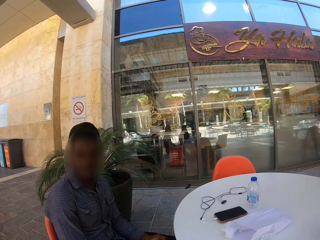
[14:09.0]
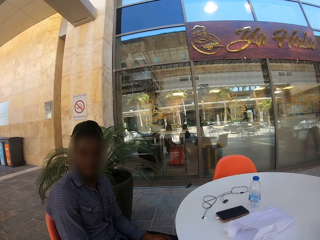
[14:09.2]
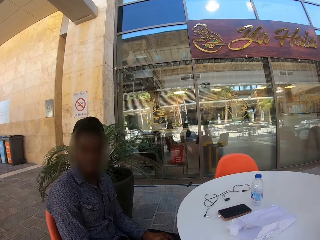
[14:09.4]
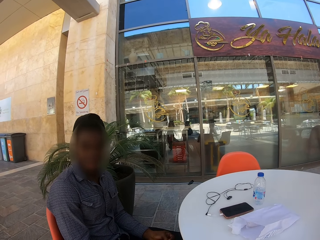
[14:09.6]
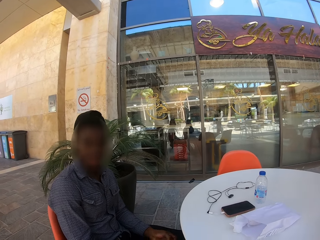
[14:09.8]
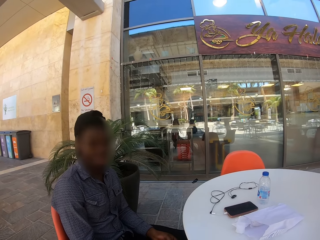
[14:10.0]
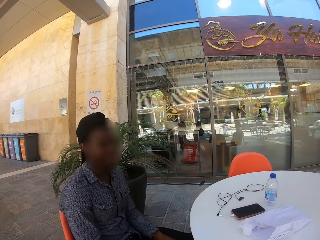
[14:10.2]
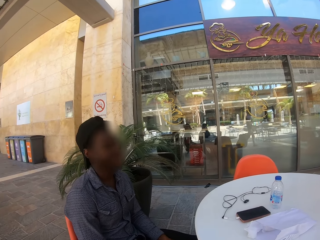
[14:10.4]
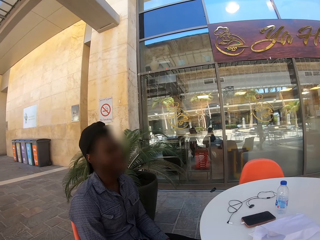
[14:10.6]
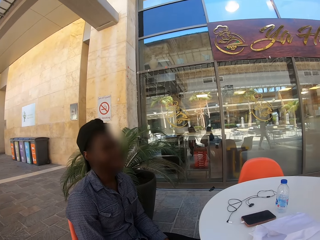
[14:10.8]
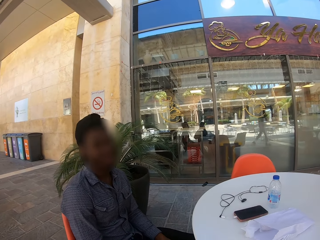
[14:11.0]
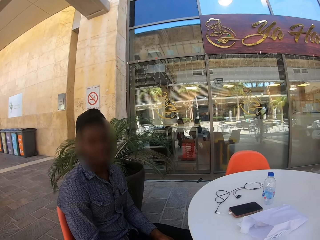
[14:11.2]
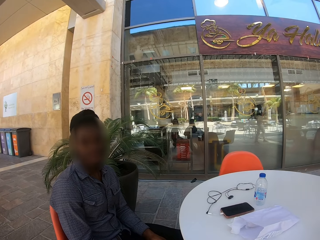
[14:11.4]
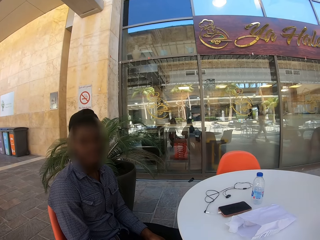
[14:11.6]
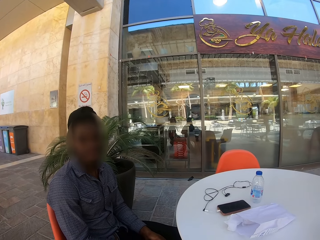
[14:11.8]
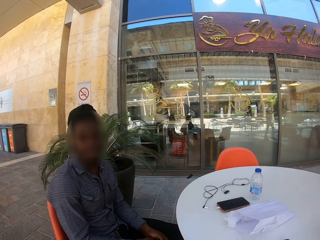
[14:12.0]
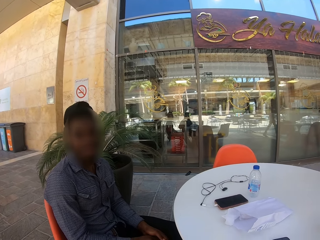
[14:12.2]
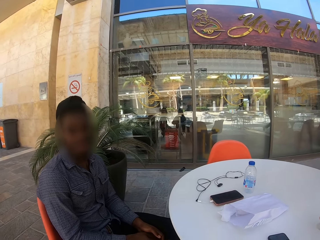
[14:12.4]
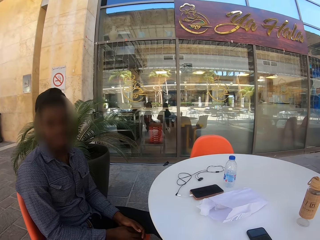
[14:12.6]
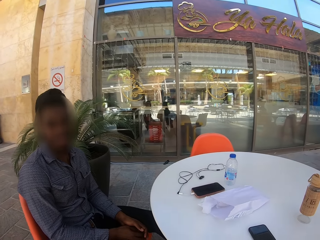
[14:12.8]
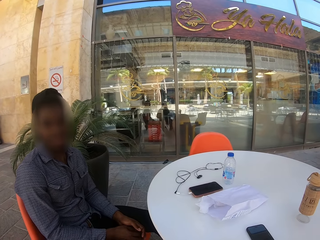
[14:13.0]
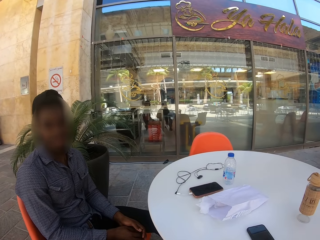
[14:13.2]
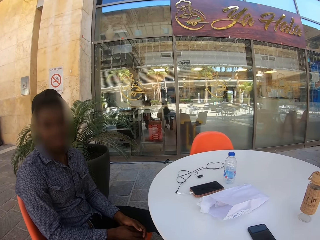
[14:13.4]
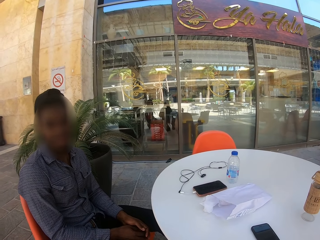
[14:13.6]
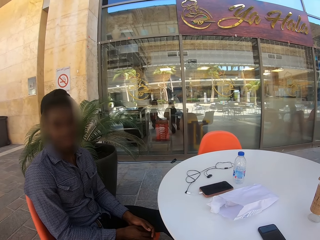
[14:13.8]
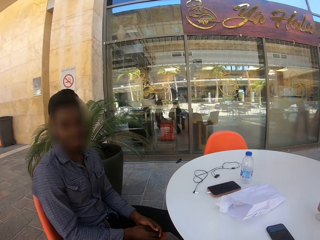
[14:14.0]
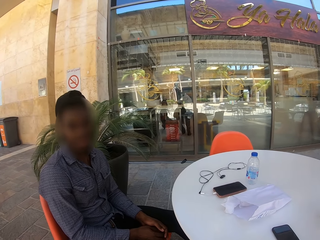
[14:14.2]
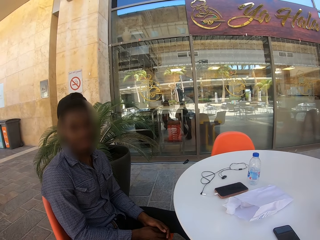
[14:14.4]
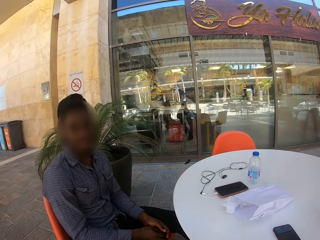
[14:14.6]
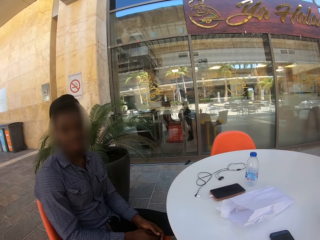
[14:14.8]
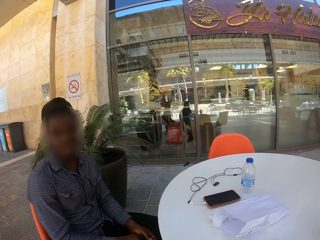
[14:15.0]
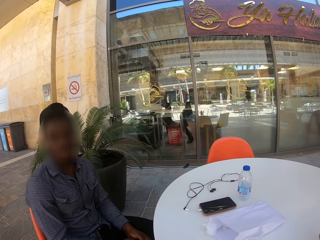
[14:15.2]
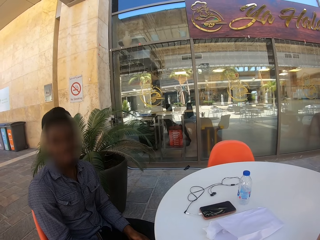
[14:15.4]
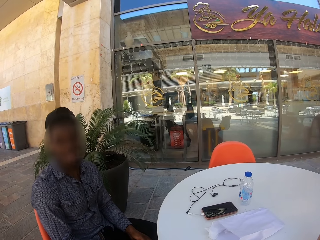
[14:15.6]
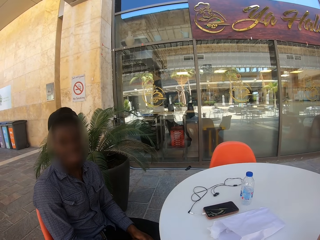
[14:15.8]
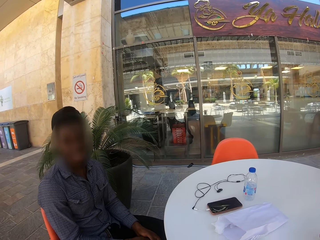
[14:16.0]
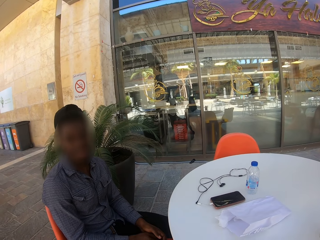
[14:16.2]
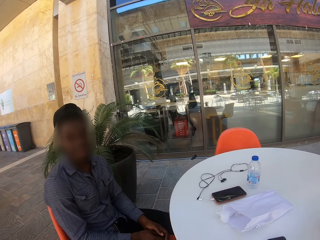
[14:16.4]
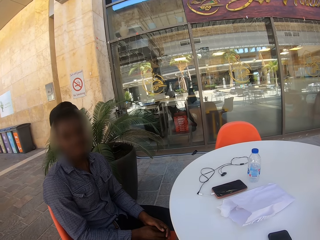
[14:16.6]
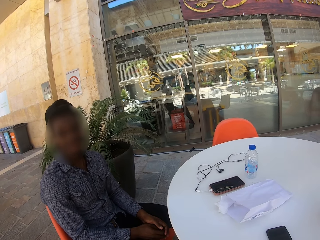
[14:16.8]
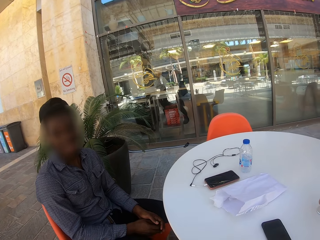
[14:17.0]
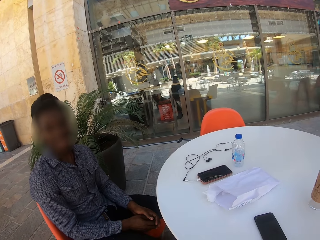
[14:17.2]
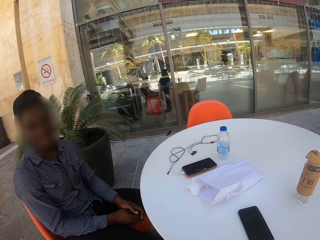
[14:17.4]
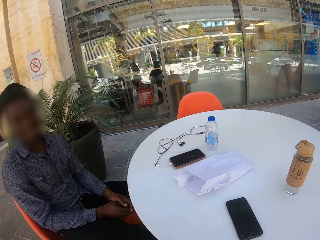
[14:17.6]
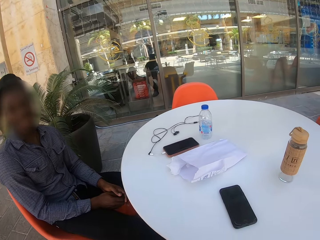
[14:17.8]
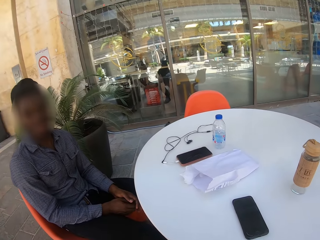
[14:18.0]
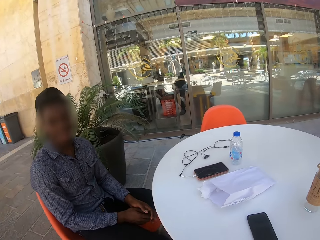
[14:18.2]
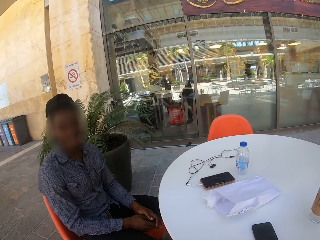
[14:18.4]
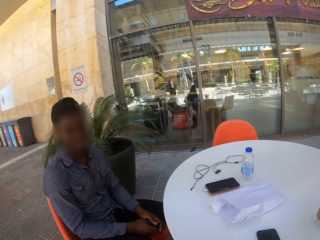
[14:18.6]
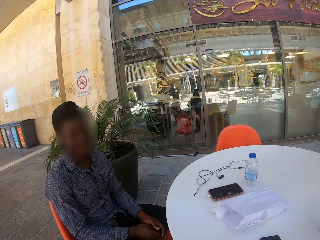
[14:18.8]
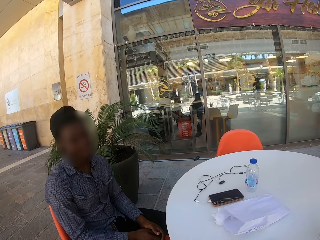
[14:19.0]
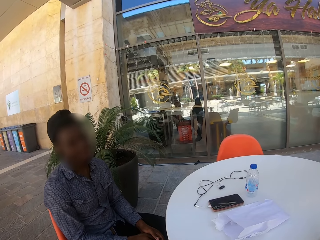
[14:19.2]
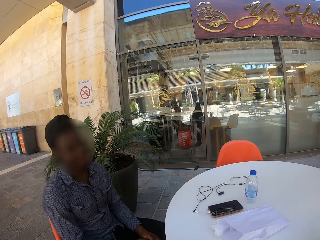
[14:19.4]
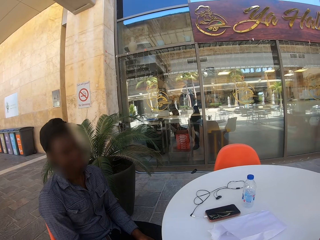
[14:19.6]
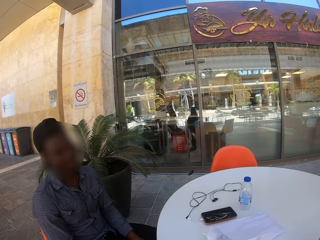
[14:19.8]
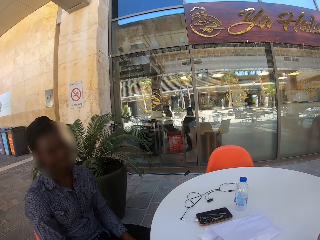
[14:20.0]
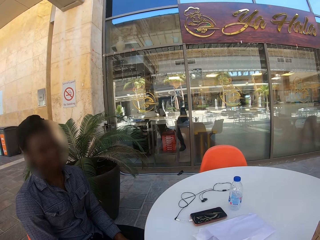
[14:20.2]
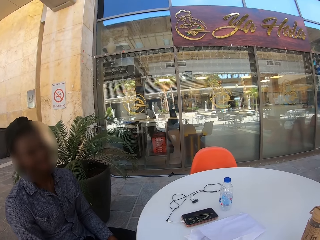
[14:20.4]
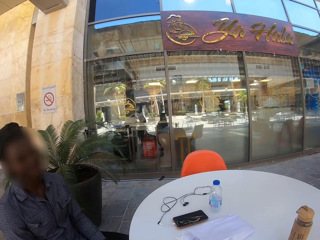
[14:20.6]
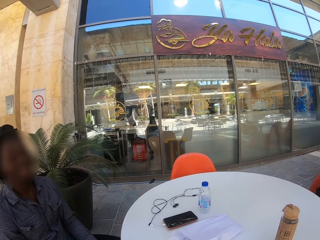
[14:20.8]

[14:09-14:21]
The camera wearer stares at a man. Another man stretches a hand.

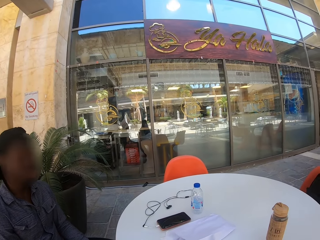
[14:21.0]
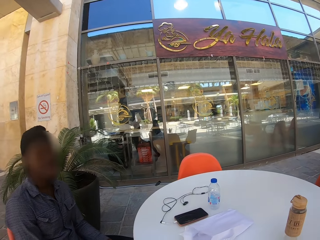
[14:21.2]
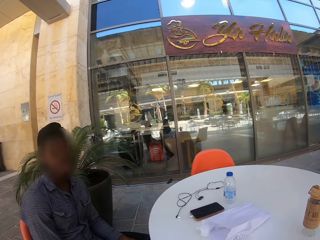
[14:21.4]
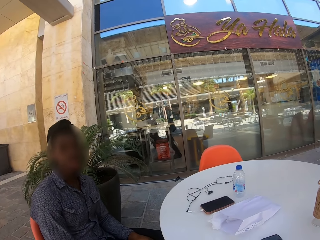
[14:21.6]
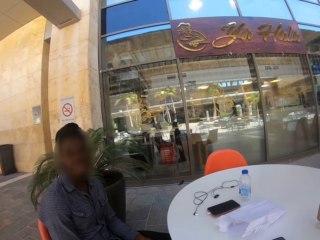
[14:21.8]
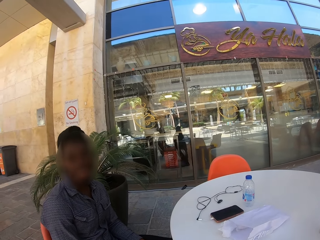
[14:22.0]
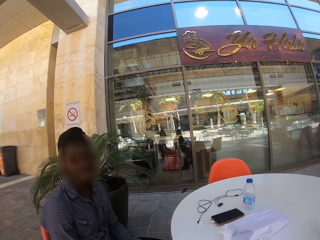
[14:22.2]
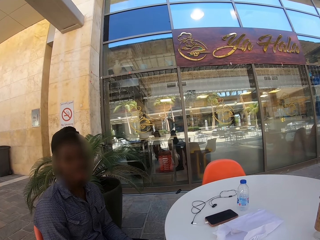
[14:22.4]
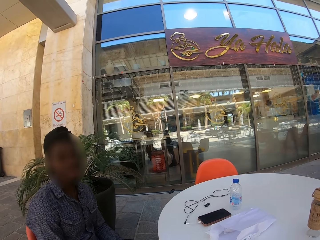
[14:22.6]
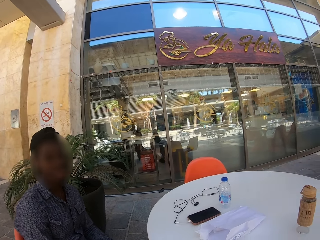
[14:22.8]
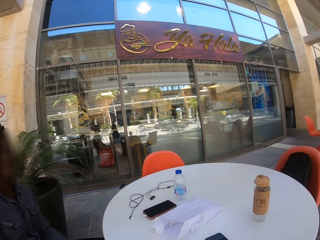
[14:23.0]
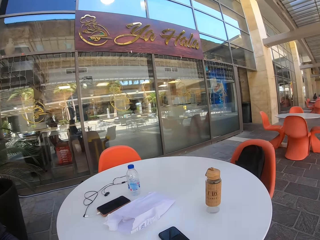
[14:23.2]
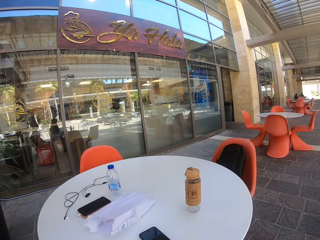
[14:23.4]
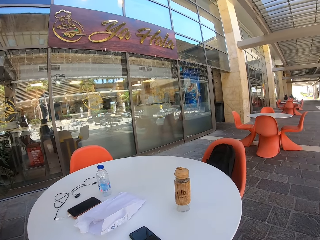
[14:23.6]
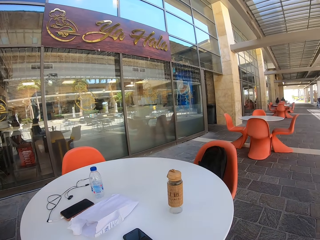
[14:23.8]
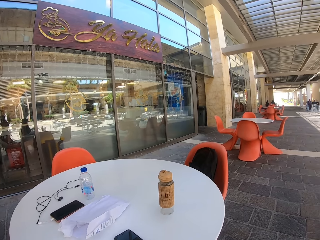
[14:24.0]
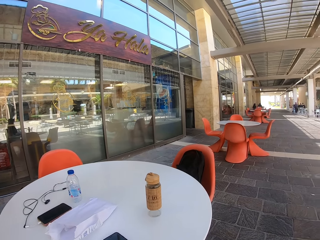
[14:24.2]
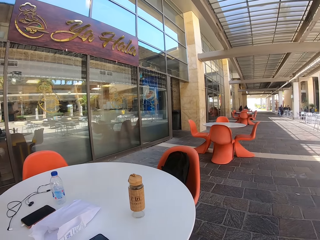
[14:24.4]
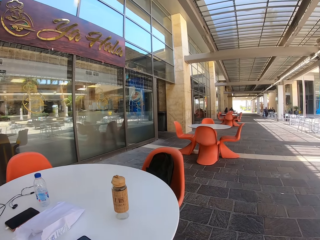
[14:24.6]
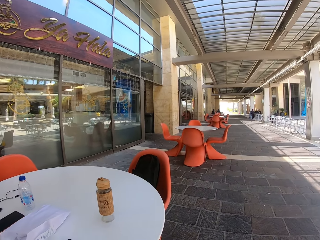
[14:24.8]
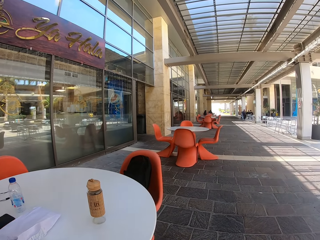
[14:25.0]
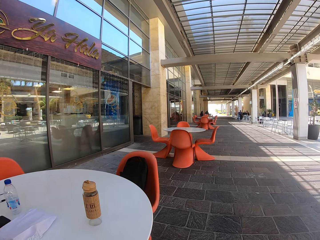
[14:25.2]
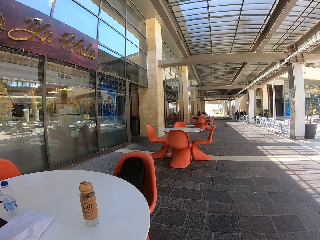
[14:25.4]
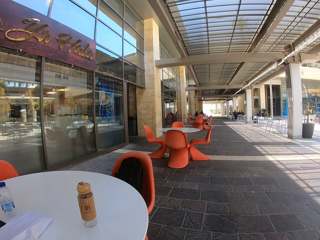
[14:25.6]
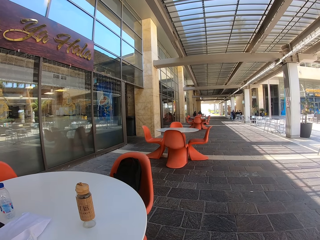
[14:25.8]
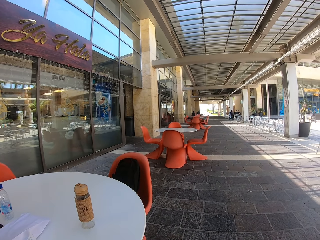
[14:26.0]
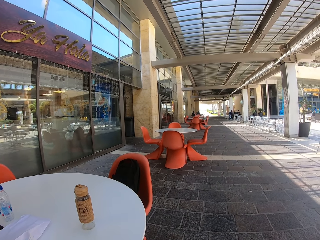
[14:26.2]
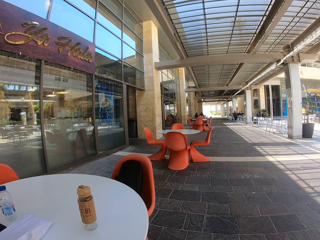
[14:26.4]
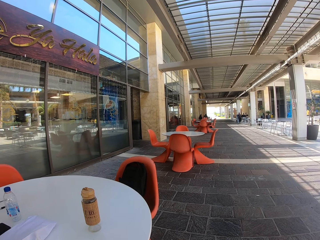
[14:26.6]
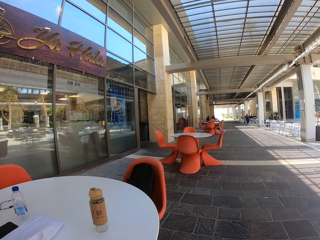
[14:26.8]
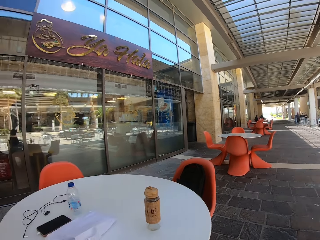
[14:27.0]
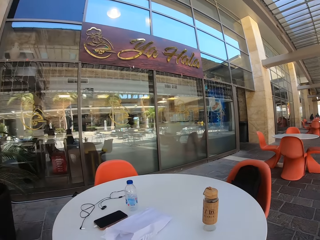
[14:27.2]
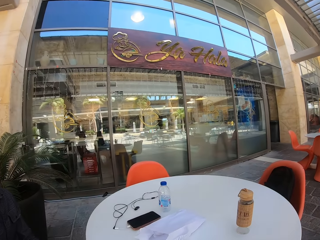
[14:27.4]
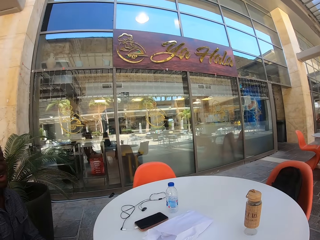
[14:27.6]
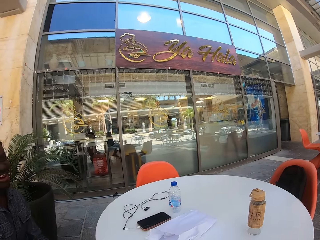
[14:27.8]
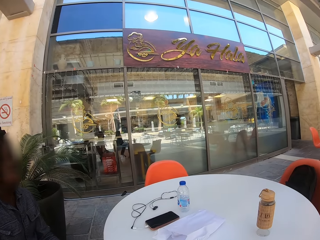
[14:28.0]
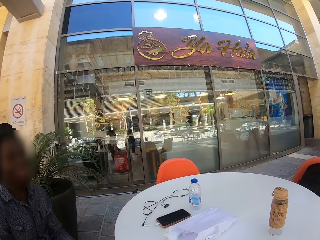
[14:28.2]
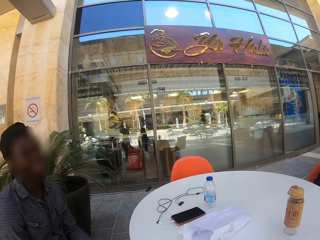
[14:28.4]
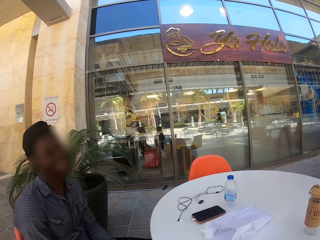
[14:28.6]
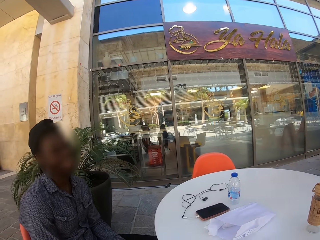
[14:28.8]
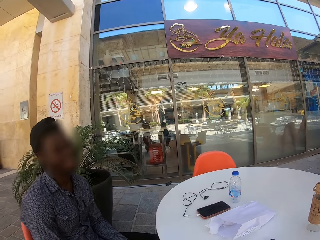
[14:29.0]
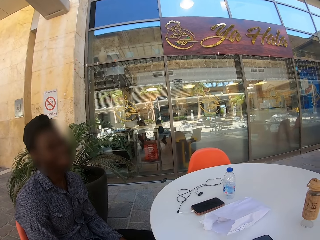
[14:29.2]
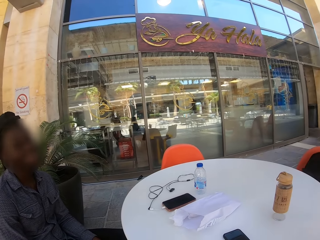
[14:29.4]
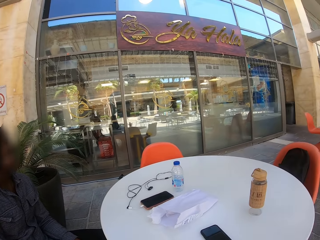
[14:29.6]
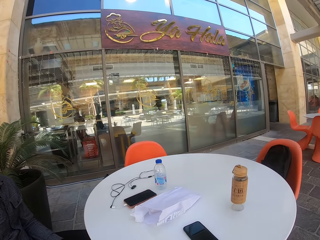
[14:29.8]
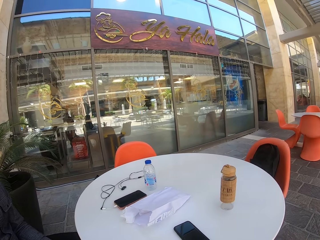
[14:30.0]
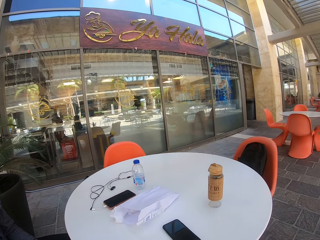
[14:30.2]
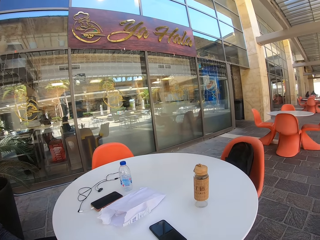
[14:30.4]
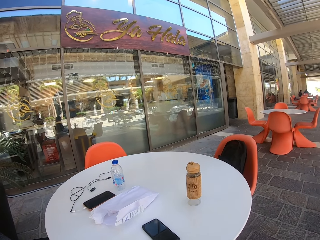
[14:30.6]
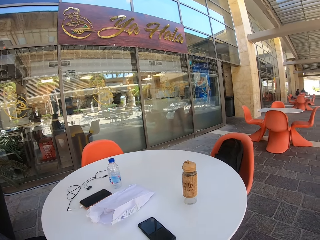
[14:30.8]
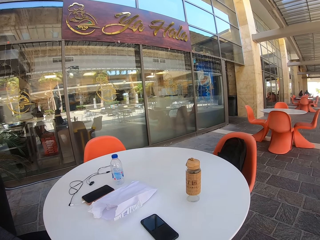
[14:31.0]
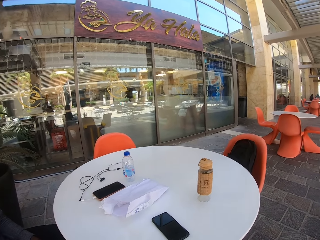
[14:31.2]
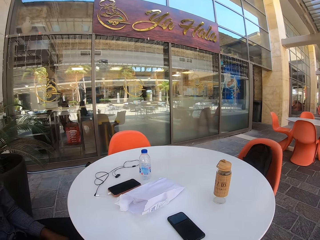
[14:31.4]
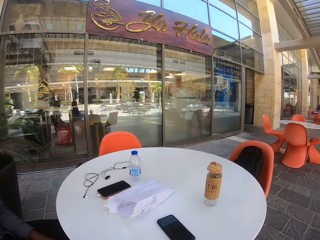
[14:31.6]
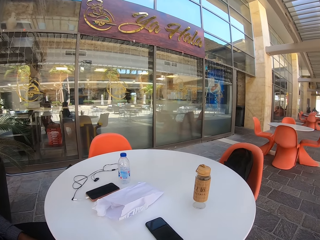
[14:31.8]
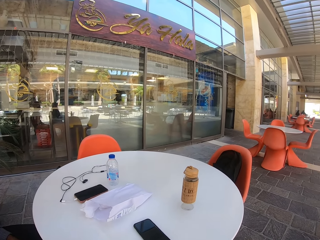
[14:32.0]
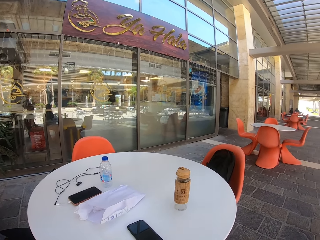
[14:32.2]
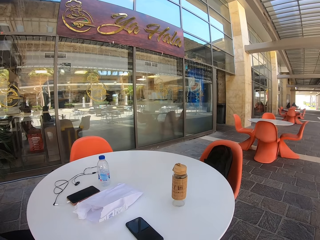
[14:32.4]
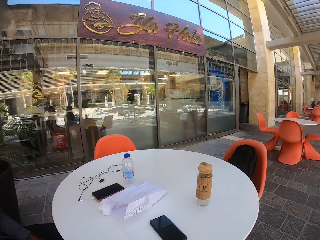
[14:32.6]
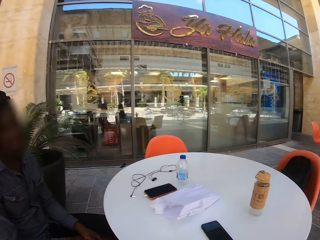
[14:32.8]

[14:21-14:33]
The camera wearer looks around the cafeteria.
